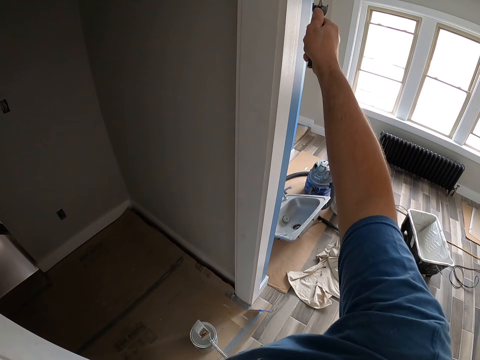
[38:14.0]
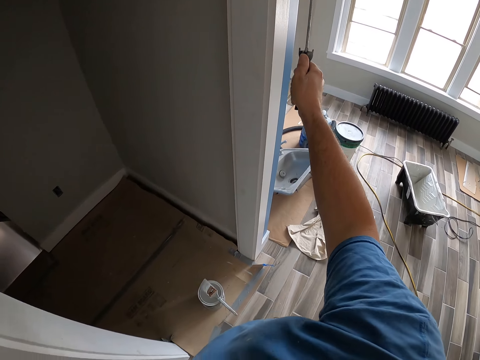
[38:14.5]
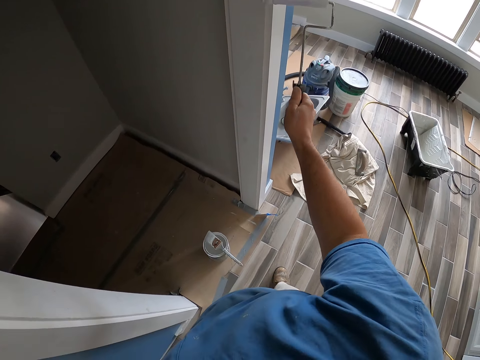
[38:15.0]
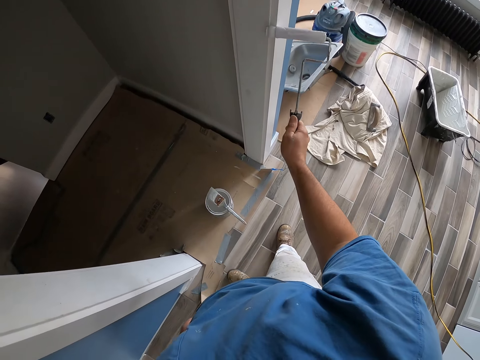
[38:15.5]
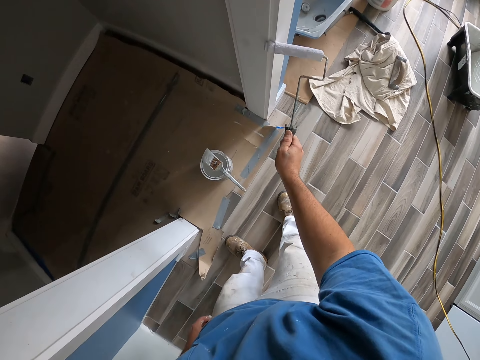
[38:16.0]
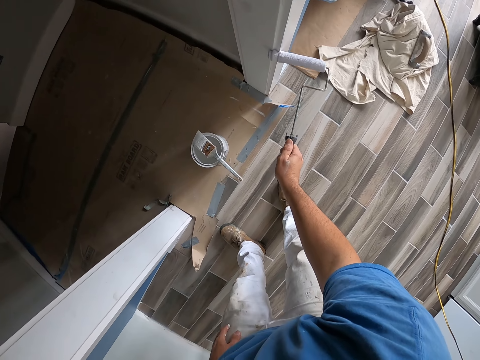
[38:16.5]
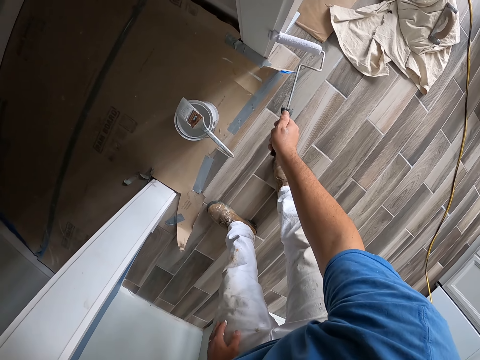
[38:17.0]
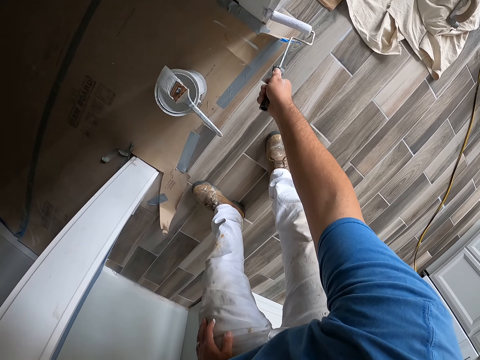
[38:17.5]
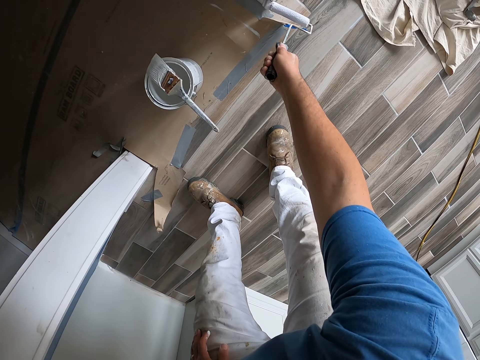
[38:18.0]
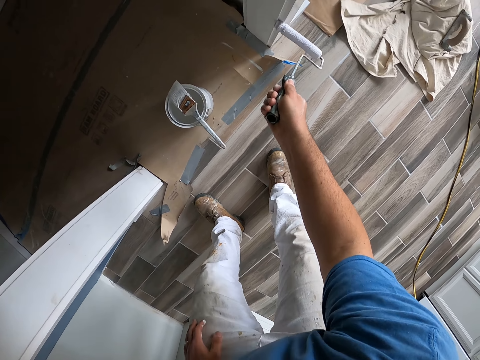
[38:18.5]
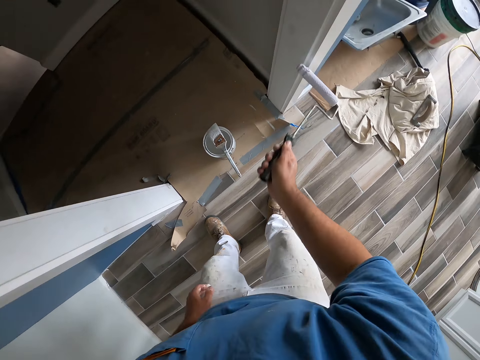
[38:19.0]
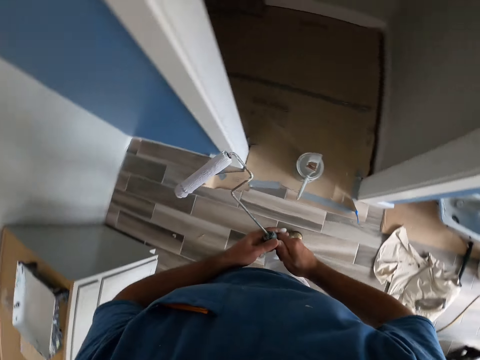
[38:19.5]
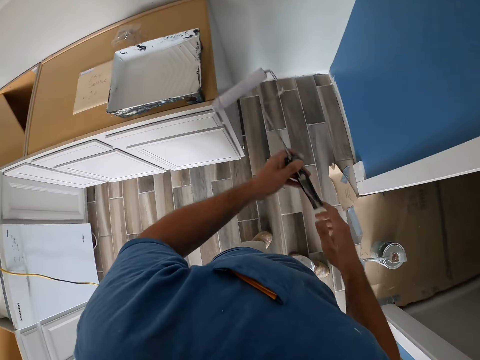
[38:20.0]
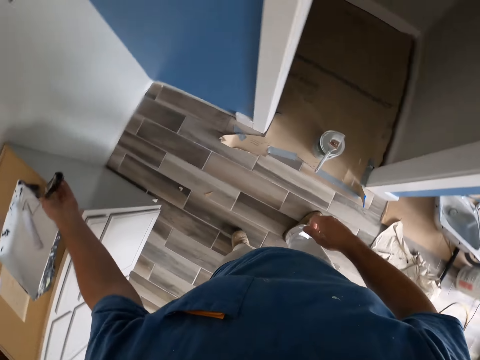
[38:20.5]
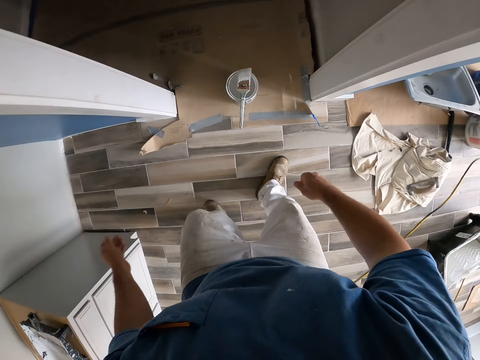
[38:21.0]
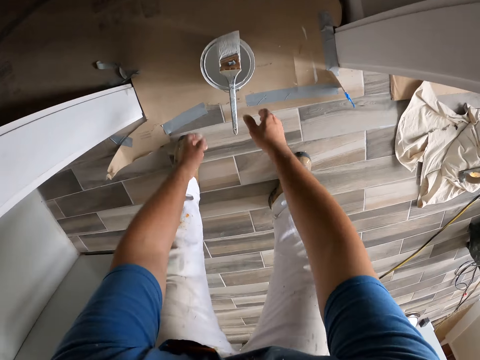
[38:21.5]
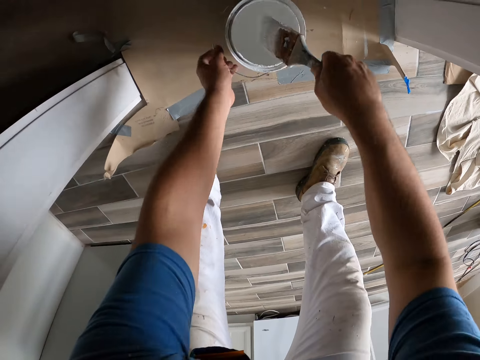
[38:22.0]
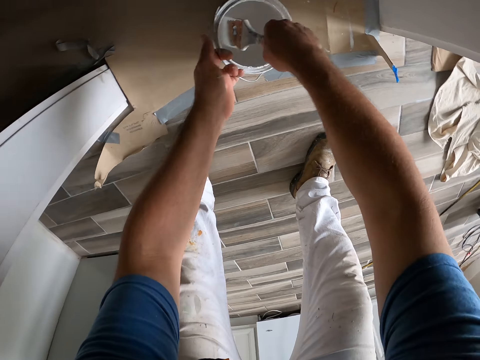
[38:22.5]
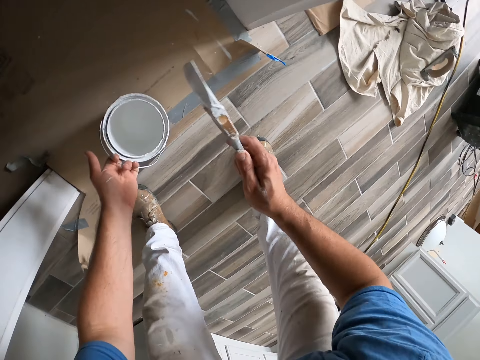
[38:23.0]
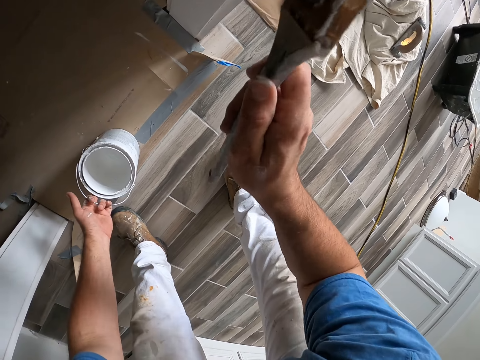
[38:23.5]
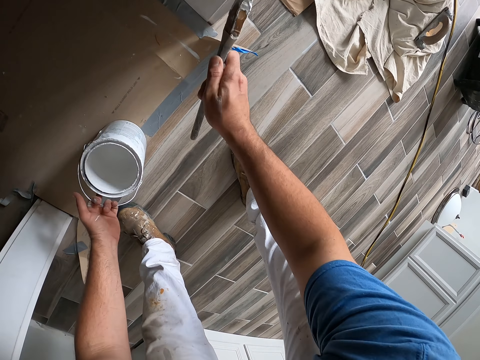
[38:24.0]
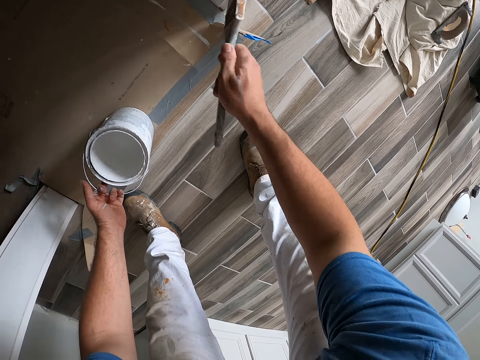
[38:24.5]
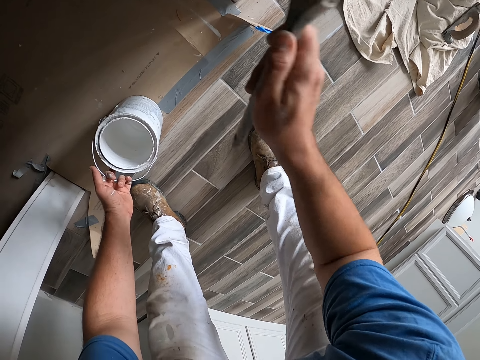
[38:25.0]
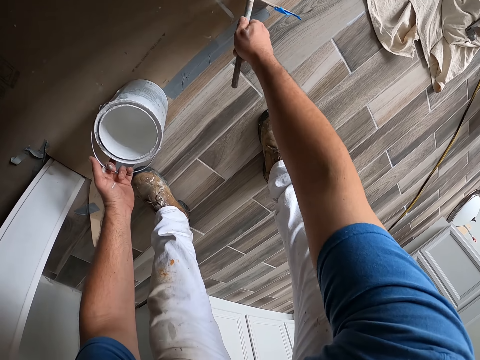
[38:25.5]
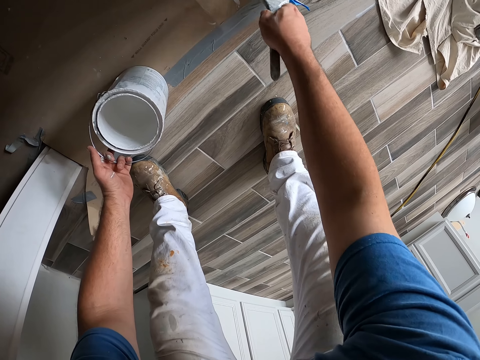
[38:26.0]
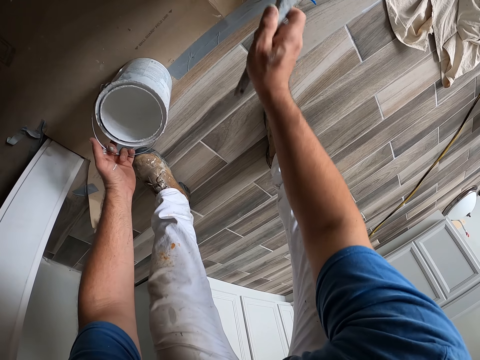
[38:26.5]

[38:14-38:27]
The camera wearer stops painting. They turn around. They dip the roller paintbrush or short paint roller in paint. They turn around. They drop the short paint roller in the paint tray. They move around and bend downwards. They pick the paintbrush on the paint container from the floor. They take paint from the paint container with the paintbrush. They hold the paint container. They carry the paint container from the floor. They paint the door frame or wall with the paintbrush.

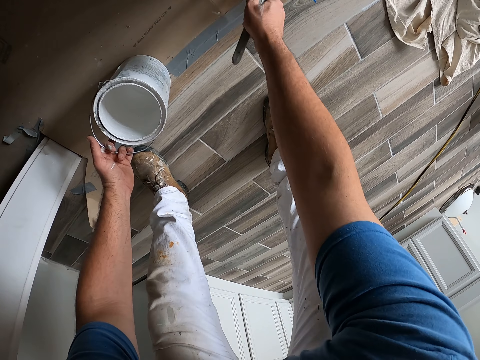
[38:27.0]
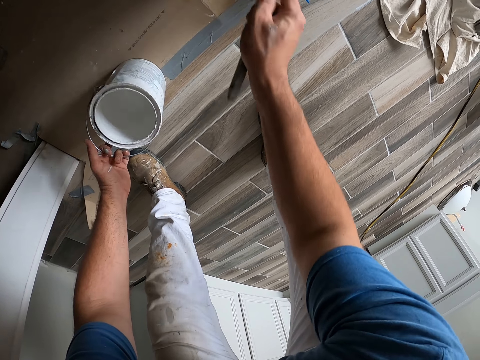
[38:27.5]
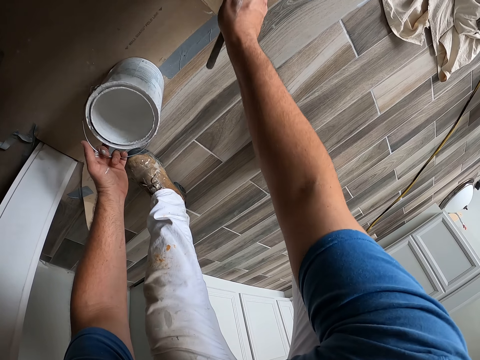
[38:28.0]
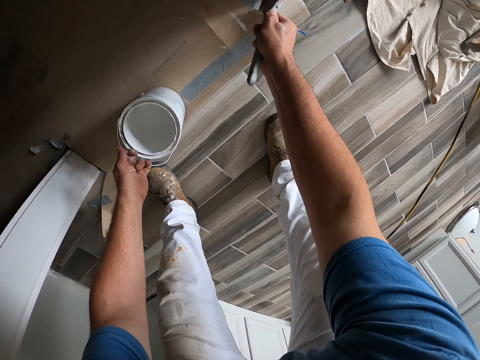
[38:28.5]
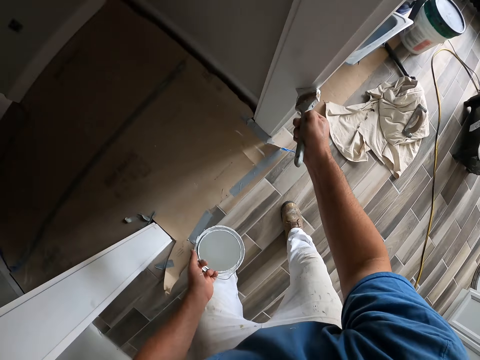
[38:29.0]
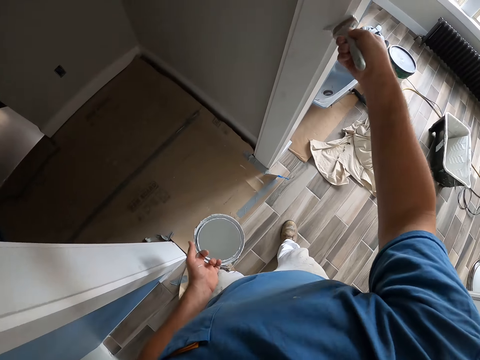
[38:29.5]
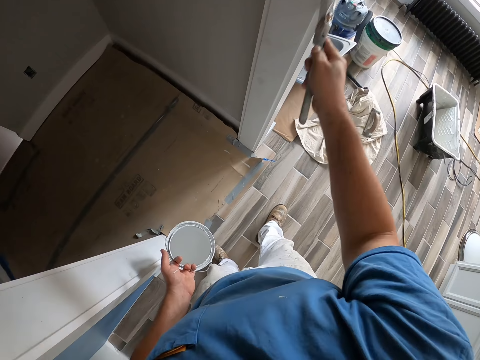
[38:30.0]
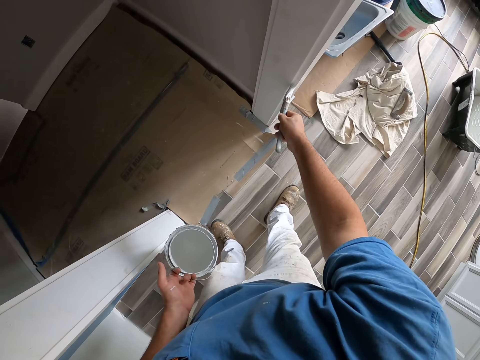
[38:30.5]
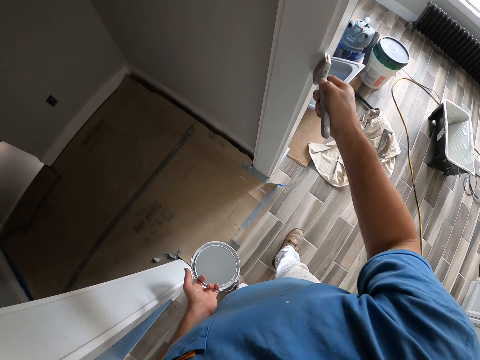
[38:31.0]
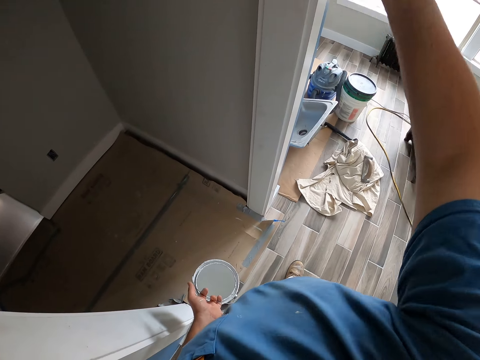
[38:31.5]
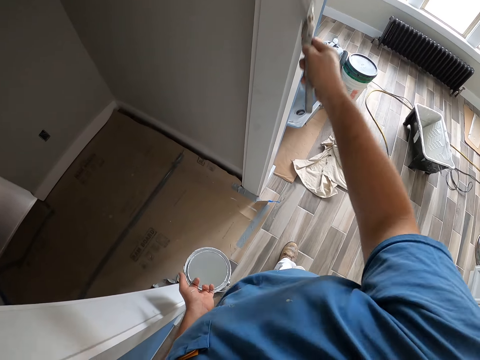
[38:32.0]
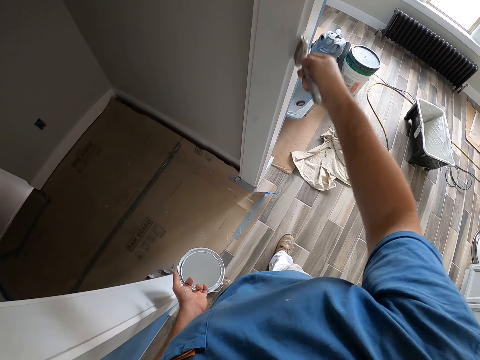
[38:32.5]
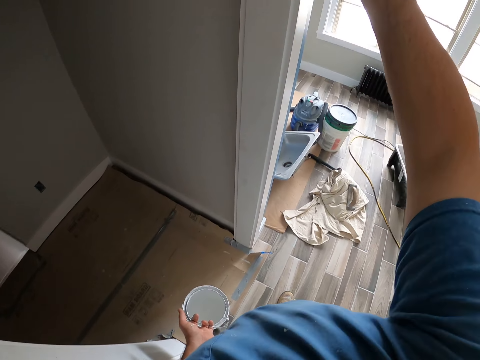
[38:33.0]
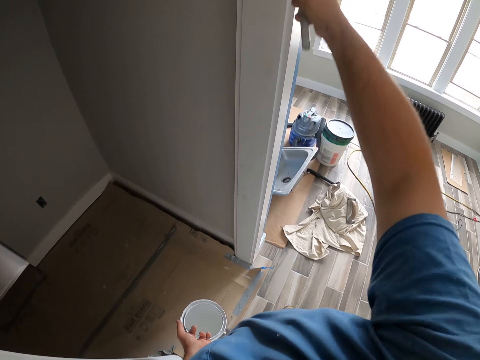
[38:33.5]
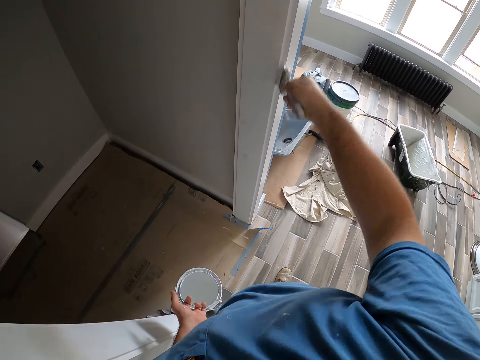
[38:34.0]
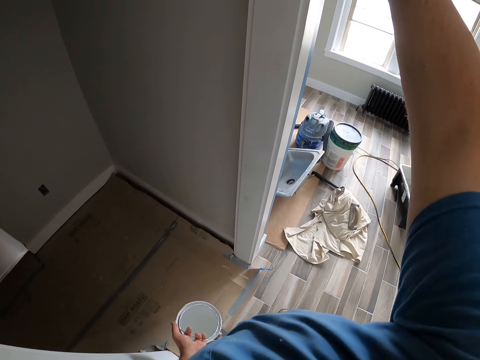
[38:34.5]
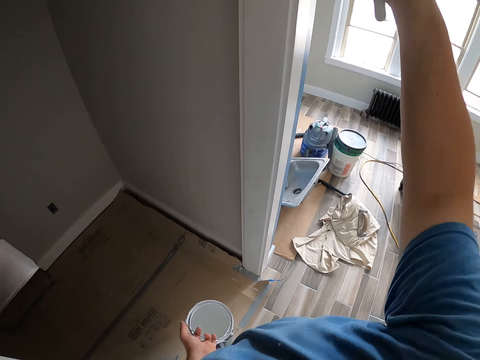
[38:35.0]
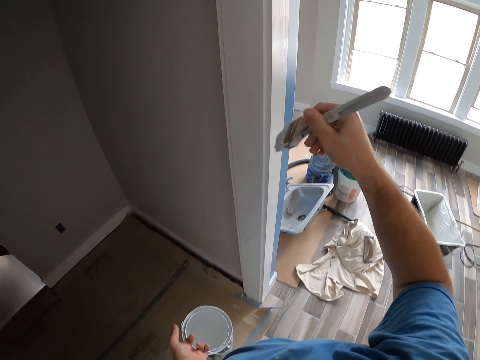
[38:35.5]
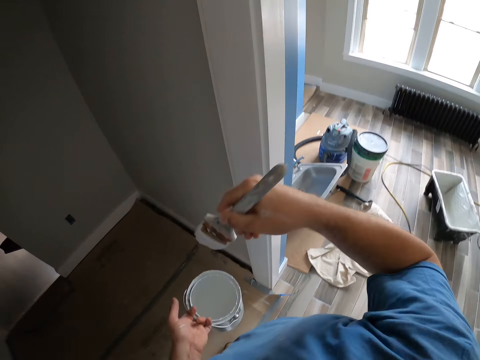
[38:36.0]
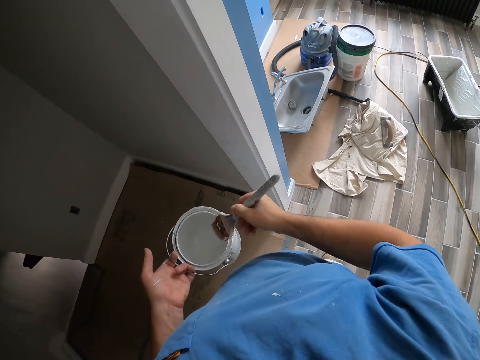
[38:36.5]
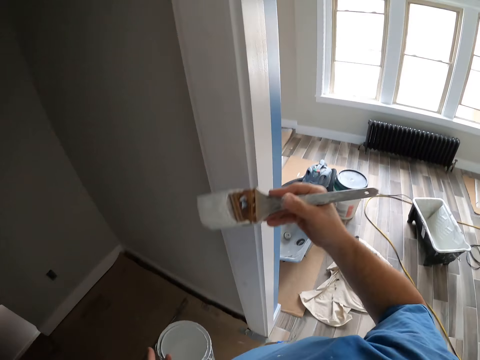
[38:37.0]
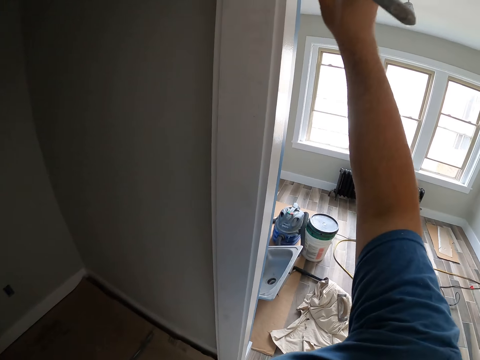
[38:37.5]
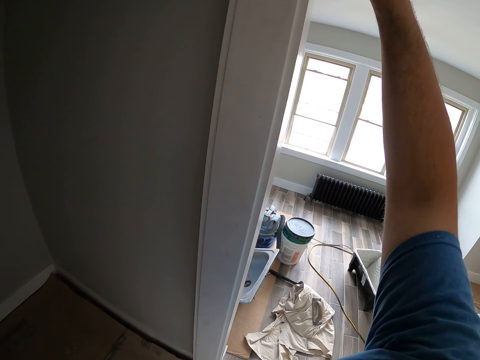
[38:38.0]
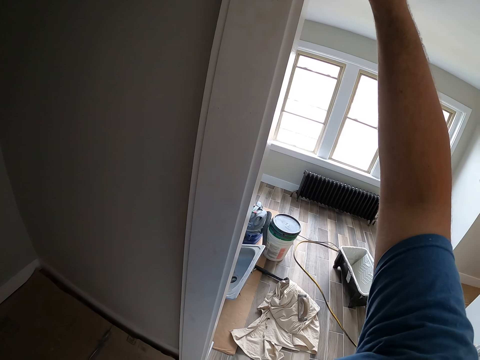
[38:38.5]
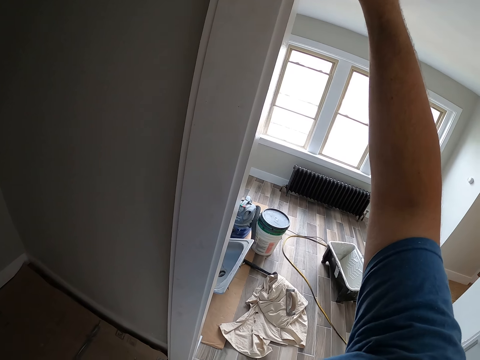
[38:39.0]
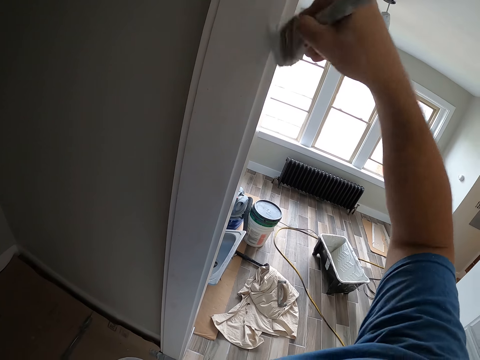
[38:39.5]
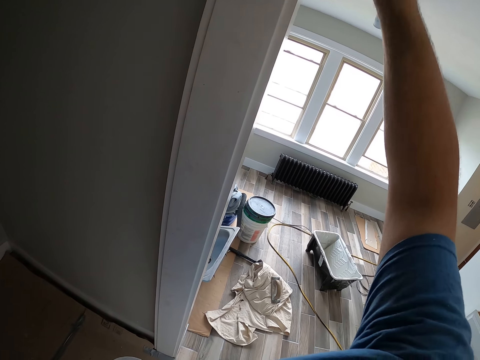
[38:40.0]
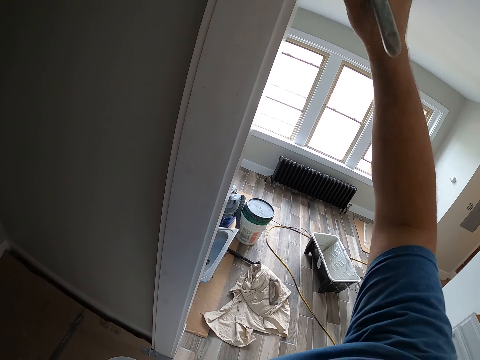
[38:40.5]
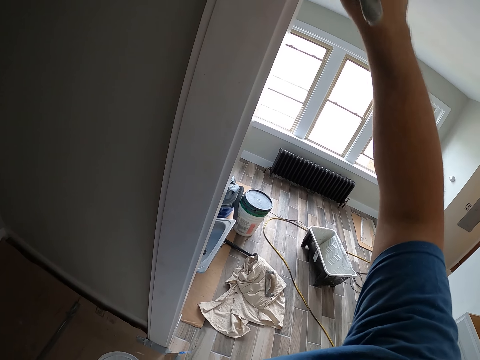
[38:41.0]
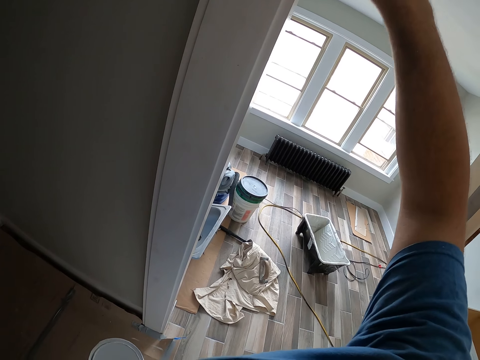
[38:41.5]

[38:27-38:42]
The camera wearer lifts the paint can and stands up. They stop painting. They take paint from the paint container with the paintbrush. They paint the door frame or wall with the paintbrush.
